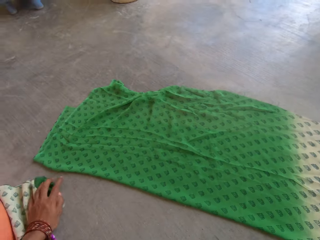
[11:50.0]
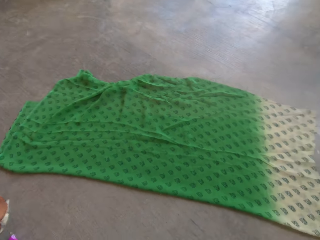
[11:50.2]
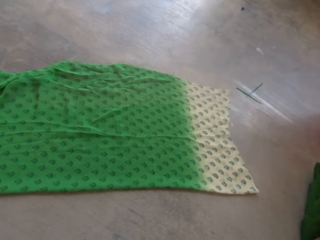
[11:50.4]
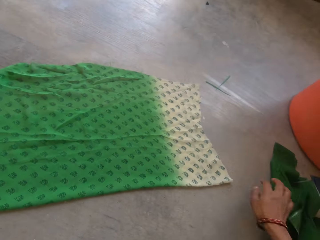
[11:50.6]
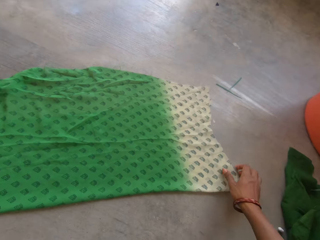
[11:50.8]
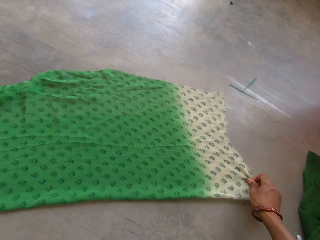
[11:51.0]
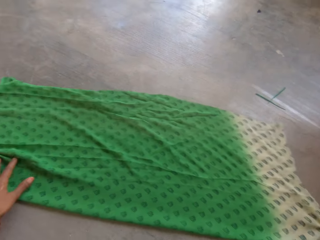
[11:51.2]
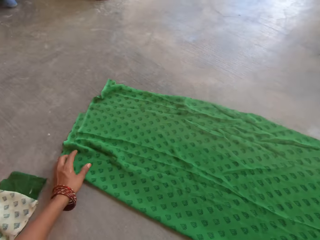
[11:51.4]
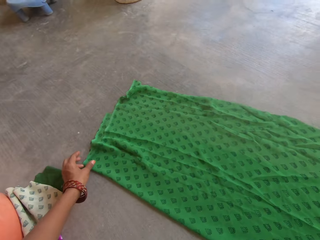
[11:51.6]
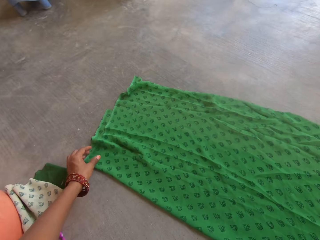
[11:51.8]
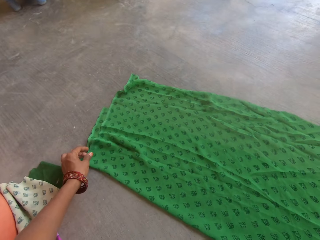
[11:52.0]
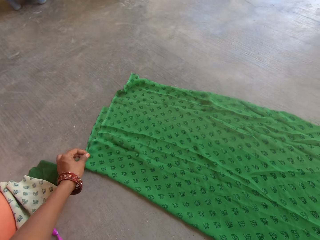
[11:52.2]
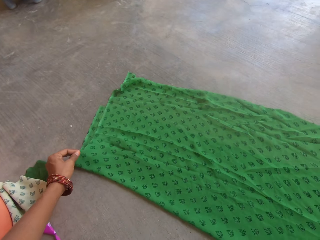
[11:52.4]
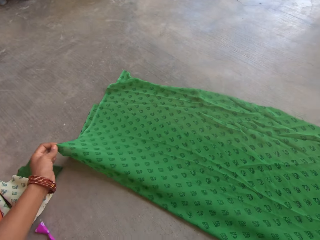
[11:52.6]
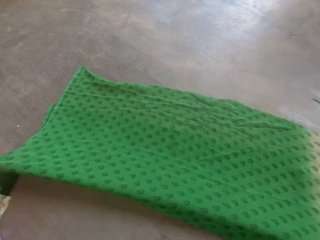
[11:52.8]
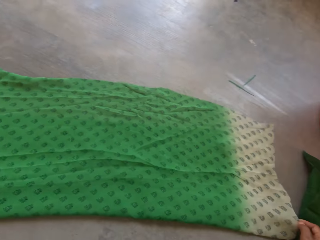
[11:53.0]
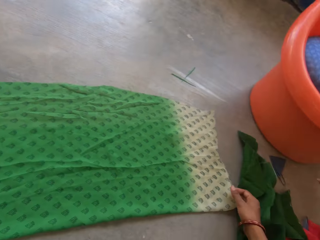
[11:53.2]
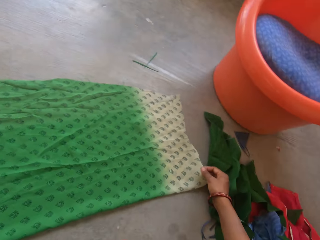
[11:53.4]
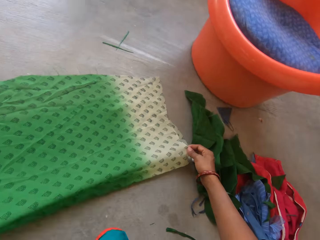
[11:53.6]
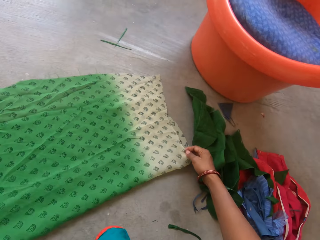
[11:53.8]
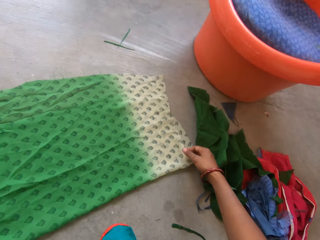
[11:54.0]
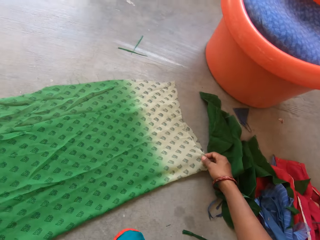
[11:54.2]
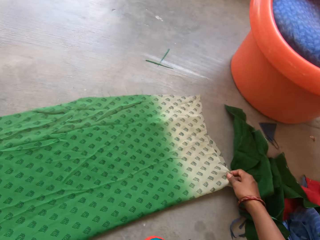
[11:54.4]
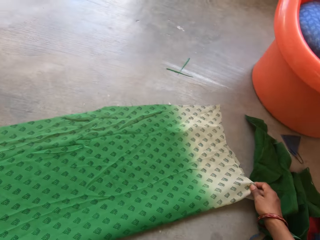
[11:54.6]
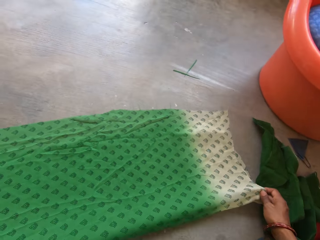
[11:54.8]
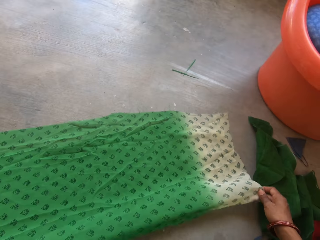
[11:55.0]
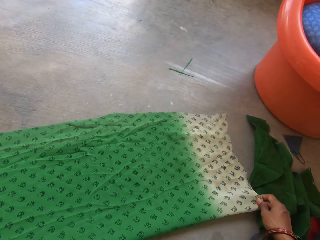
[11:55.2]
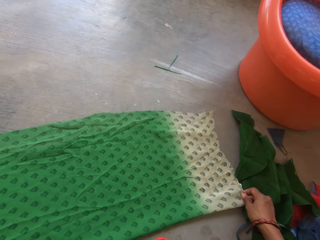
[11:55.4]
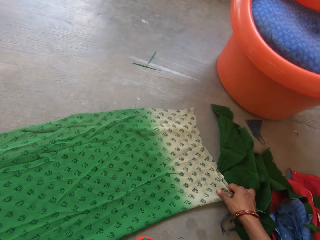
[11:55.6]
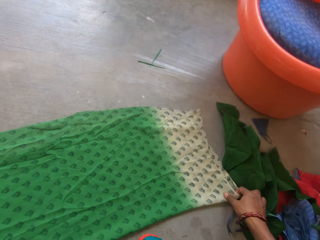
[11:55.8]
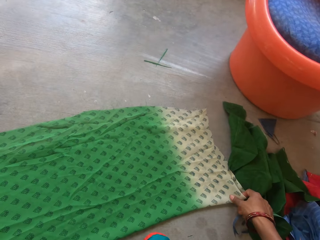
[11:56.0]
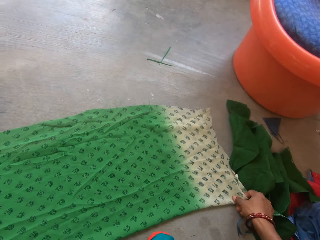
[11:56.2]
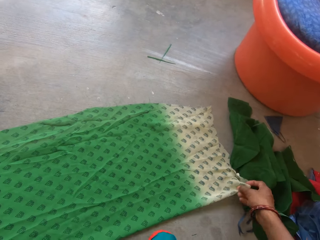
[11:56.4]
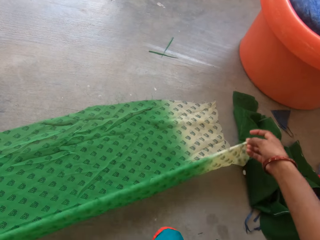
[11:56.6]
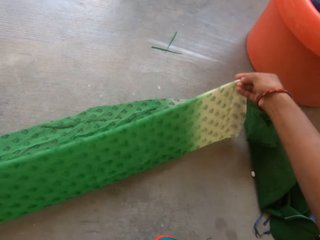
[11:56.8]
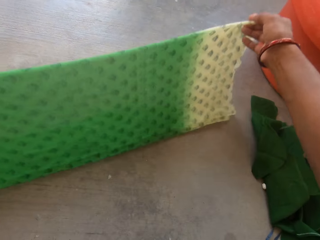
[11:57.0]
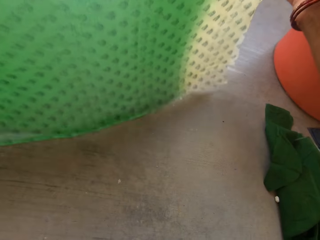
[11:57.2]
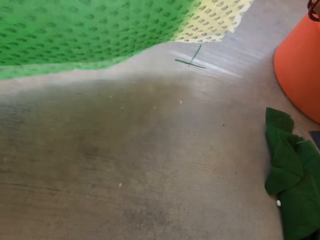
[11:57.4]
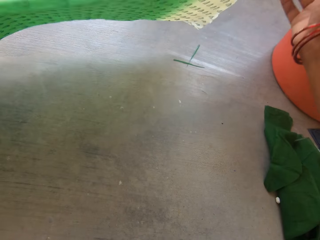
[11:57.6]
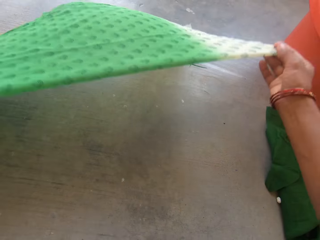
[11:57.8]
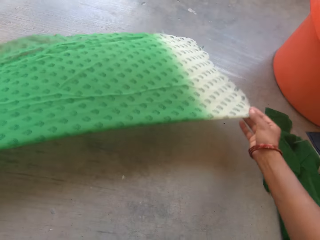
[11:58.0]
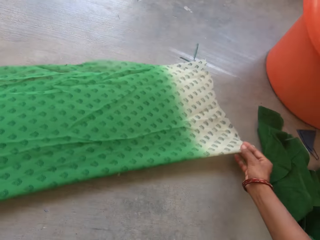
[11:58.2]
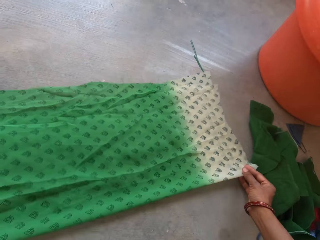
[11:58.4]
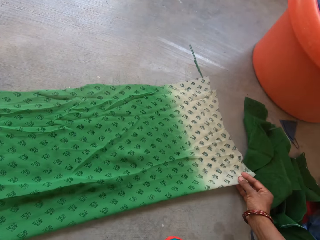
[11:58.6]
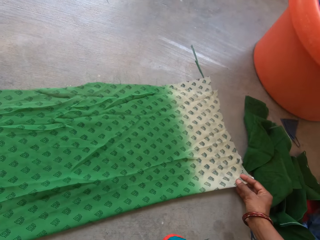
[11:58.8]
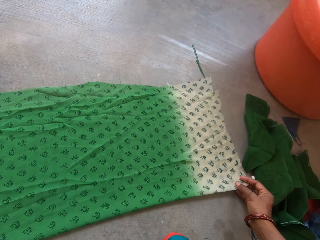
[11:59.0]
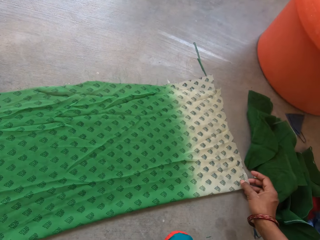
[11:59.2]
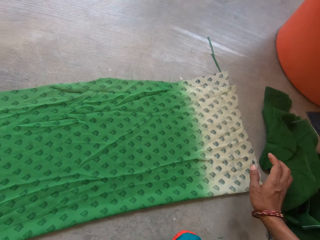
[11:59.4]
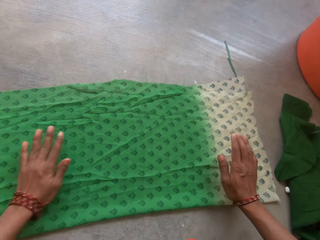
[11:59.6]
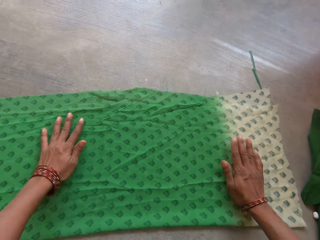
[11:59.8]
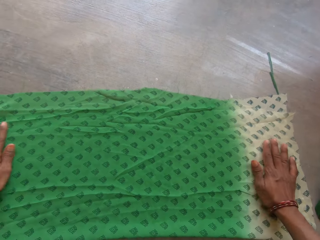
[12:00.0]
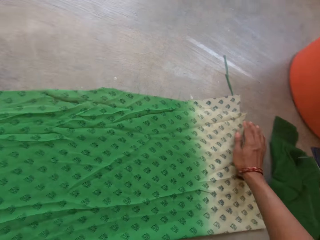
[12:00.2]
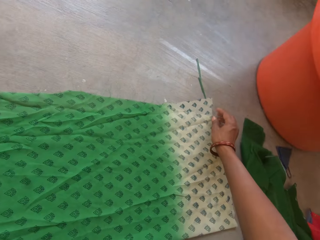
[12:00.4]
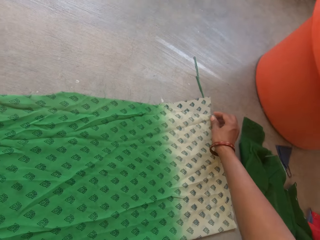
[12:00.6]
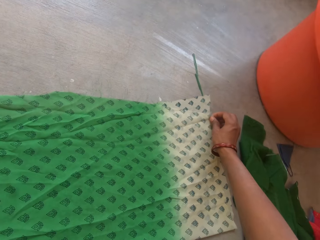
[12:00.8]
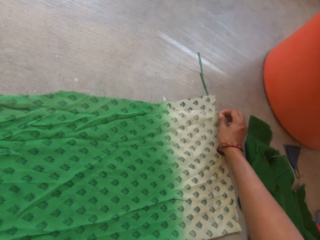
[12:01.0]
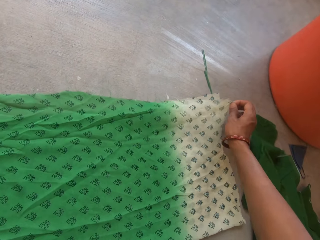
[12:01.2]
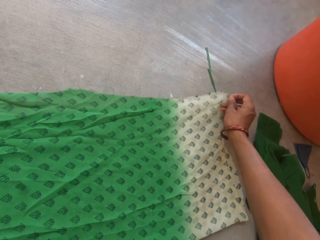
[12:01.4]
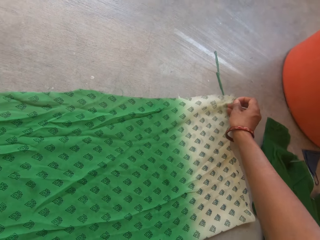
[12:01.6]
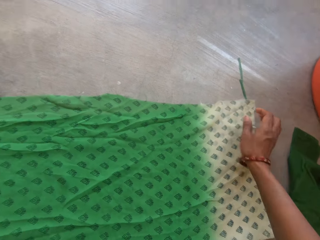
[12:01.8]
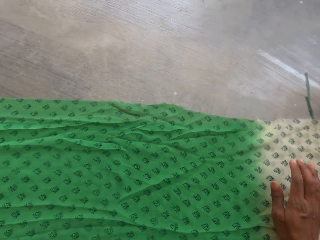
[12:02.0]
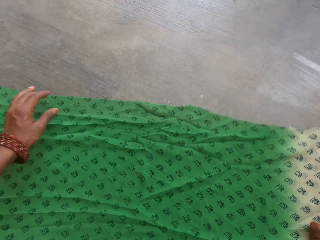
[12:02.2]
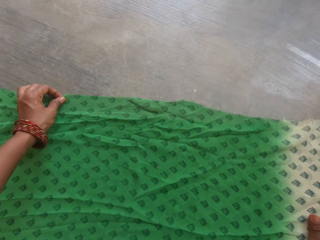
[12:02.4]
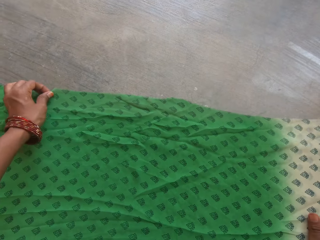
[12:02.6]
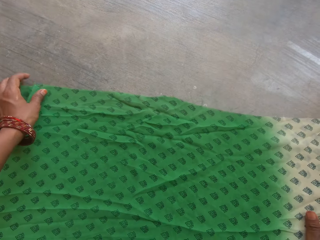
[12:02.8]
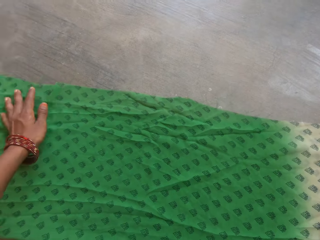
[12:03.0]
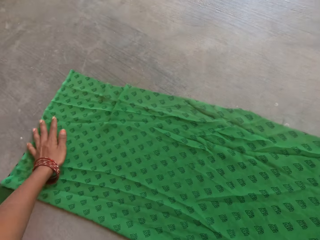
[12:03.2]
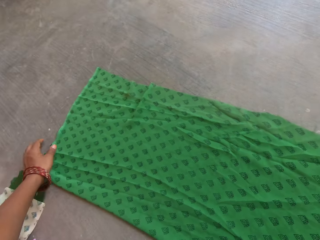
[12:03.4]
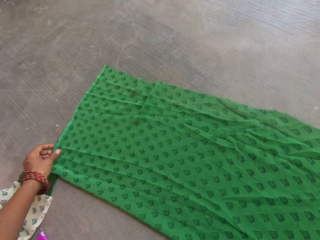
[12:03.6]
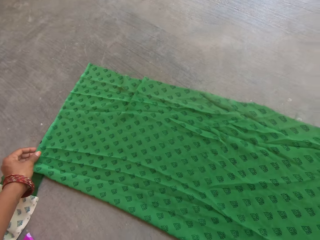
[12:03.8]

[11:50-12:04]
The camera wearer moves the pieces of clothes on the floor. They hold the piece of cloth on the floor. They straighten the piece of cloth on the floor. They put the piece of cloth on the floor.

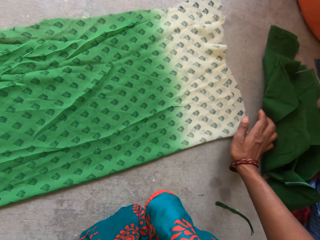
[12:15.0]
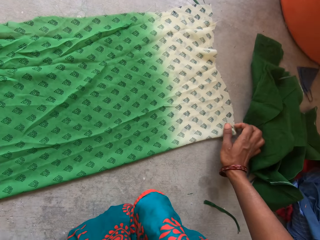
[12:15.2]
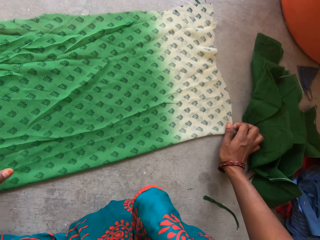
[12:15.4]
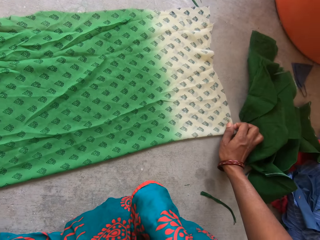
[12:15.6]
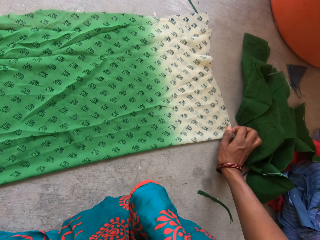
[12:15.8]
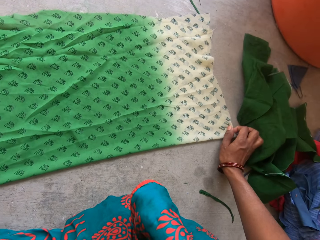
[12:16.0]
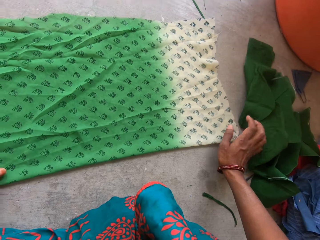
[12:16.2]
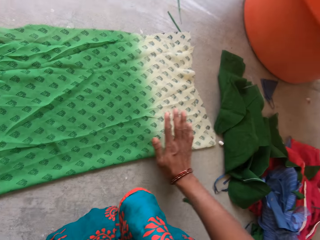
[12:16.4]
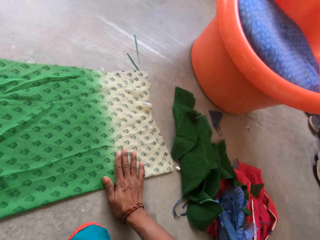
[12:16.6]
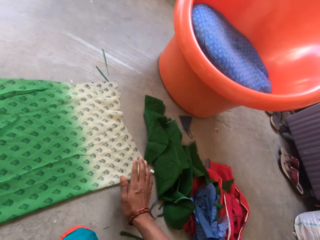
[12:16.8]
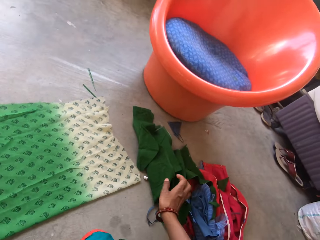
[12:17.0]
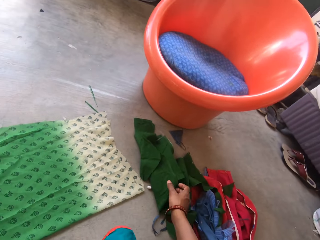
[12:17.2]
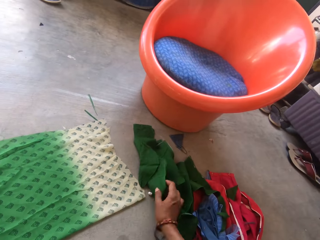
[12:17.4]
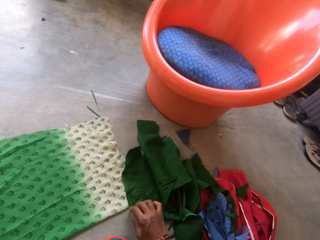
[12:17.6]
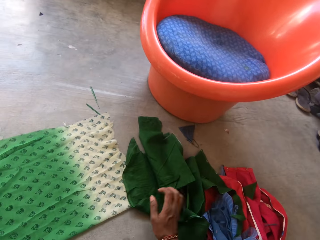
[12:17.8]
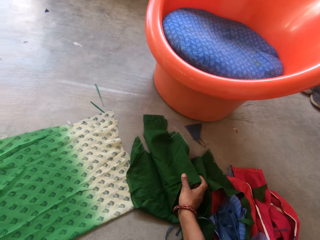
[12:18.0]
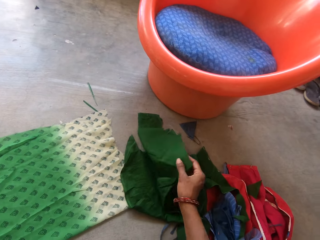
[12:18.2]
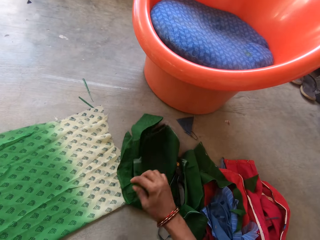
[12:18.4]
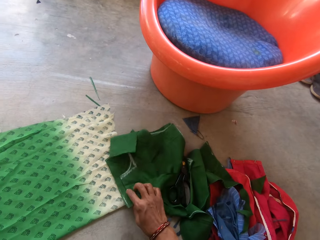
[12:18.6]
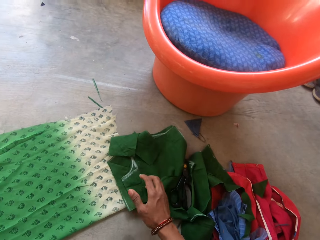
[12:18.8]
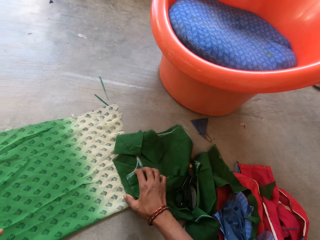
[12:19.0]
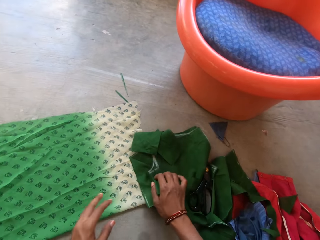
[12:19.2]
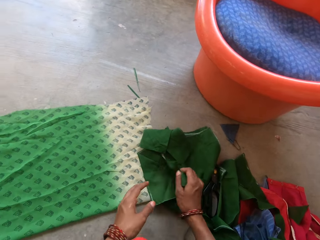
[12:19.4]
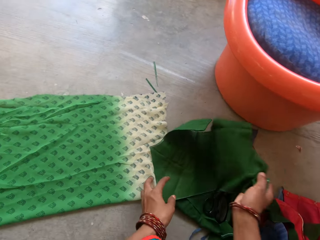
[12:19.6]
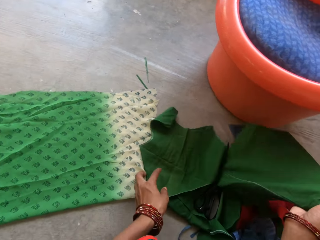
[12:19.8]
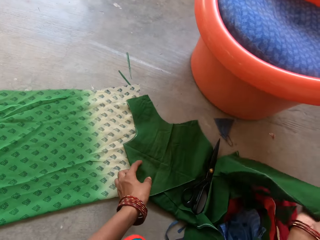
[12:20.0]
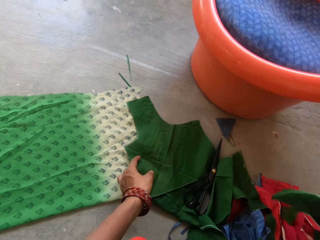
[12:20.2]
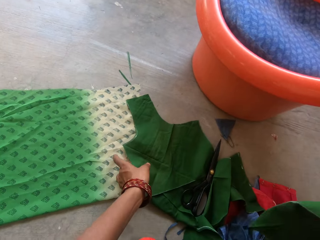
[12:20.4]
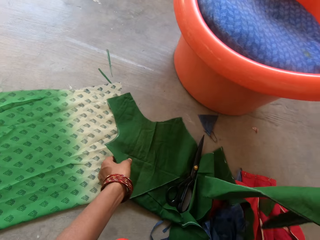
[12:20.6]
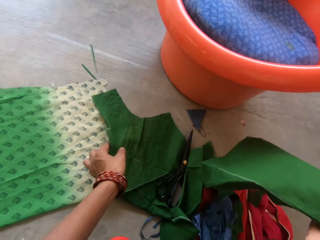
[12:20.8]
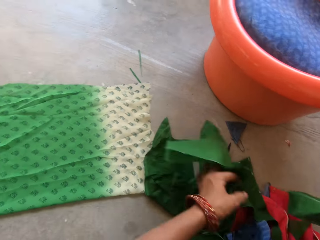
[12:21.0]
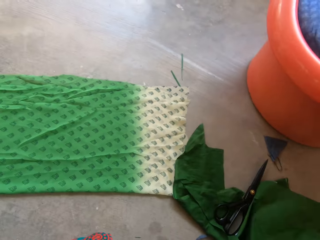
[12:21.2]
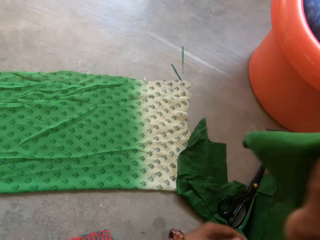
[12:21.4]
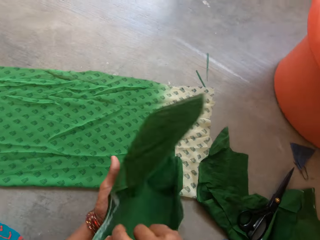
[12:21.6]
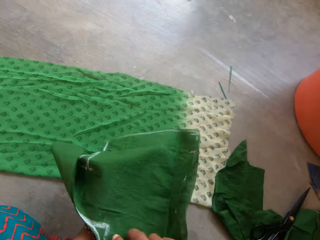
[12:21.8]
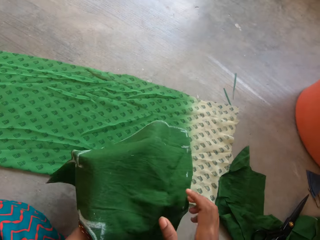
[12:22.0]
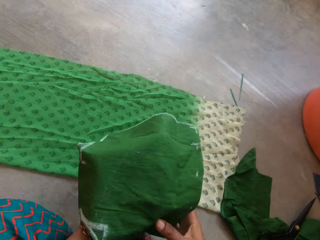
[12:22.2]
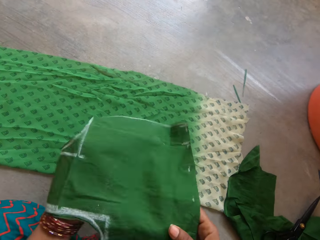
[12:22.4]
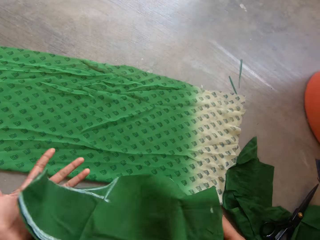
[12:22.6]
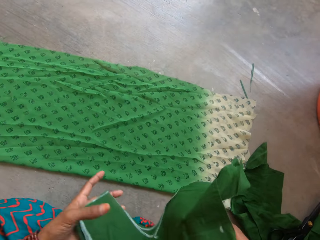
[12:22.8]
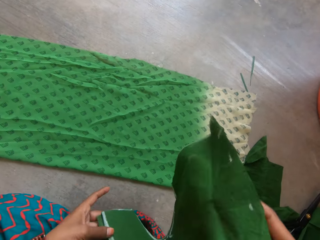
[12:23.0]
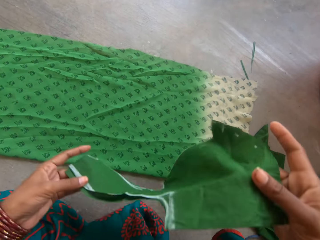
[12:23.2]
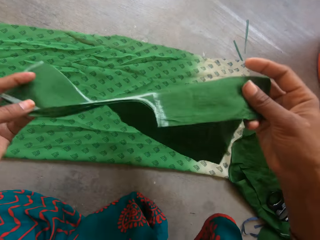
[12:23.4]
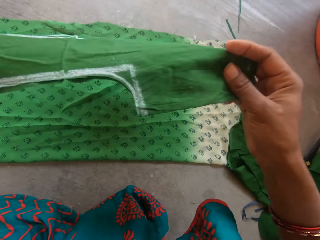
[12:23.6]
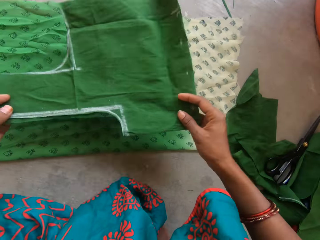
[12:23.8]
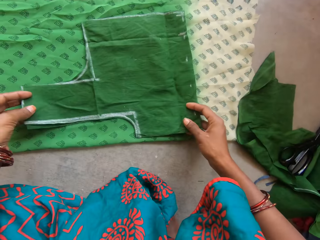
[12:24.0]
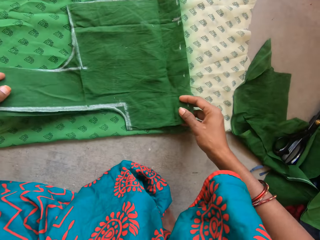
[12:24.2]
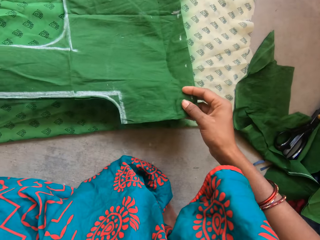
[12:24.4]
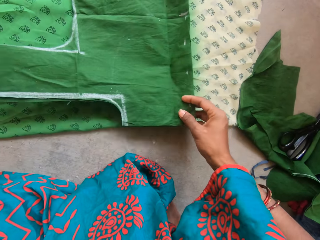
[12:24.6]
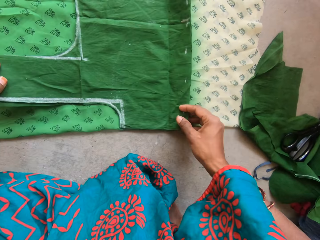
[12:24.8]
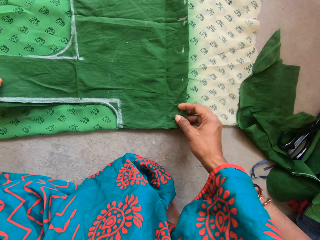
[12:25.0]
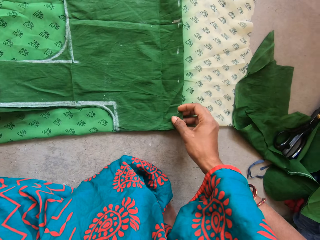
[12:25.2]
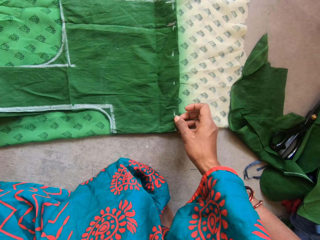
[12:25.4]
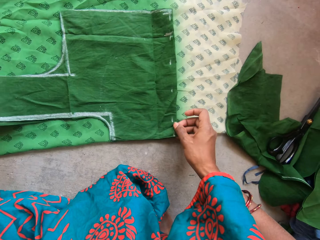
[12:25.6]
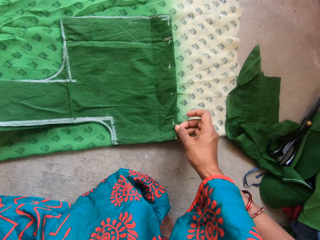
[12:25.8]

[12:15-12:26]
The camera wearer picks the first piece of fabric from the floor with her right hand. She holds the piece of cloth with her hands. She places the first piece of fabric on the second piece of fabric.
